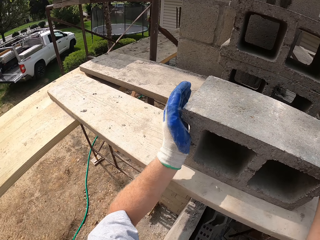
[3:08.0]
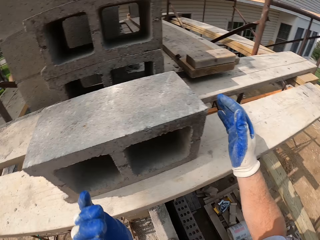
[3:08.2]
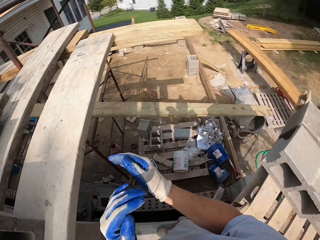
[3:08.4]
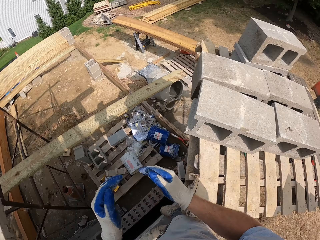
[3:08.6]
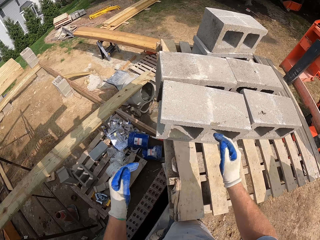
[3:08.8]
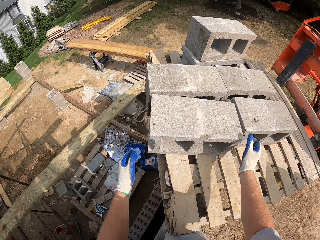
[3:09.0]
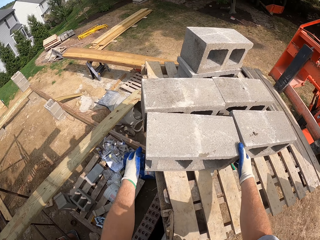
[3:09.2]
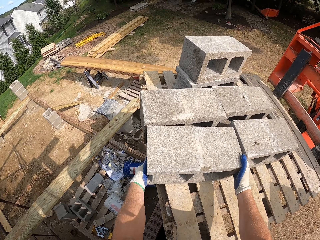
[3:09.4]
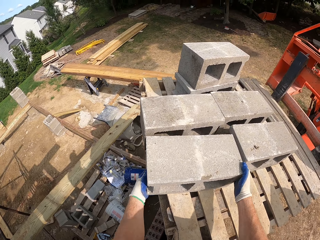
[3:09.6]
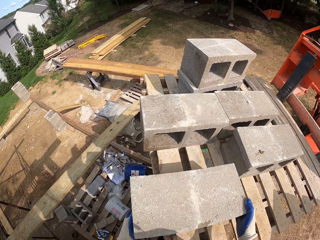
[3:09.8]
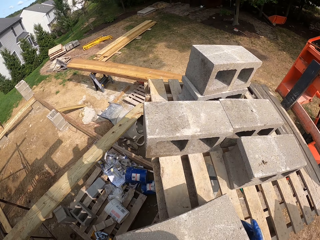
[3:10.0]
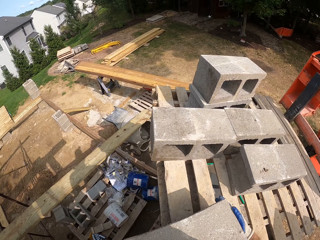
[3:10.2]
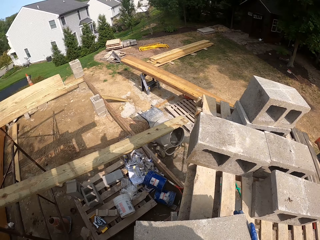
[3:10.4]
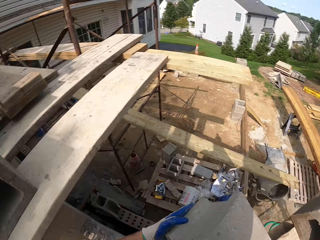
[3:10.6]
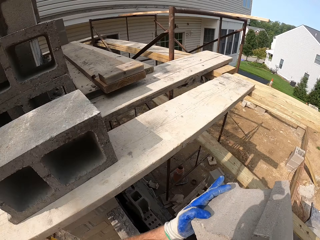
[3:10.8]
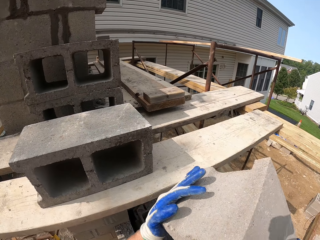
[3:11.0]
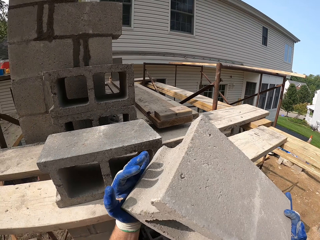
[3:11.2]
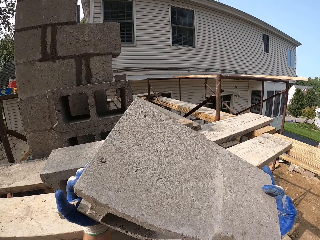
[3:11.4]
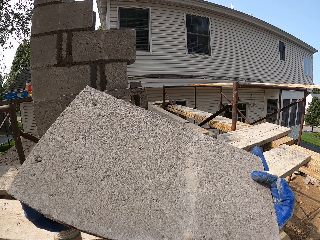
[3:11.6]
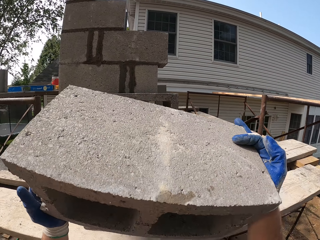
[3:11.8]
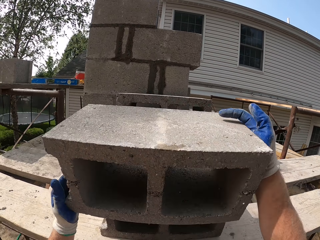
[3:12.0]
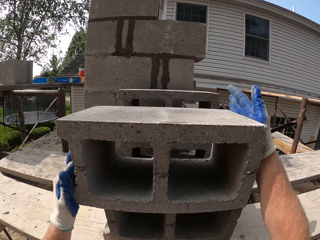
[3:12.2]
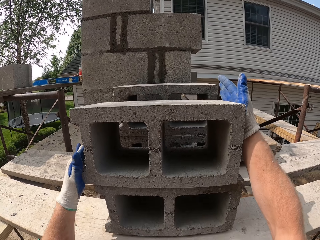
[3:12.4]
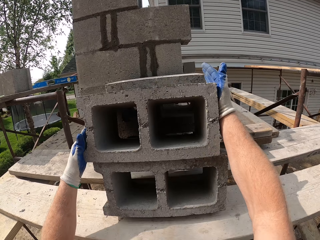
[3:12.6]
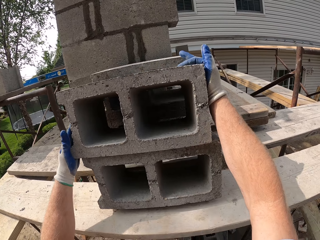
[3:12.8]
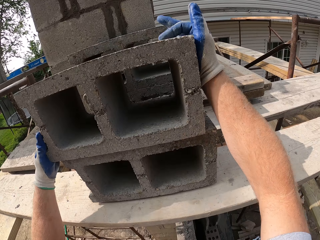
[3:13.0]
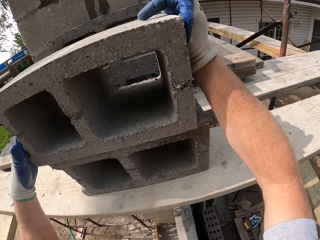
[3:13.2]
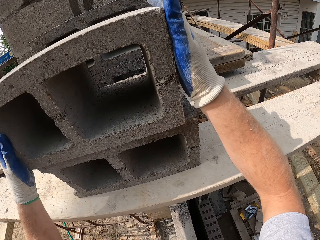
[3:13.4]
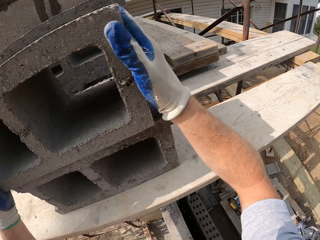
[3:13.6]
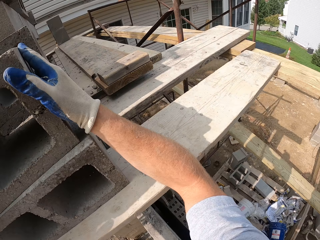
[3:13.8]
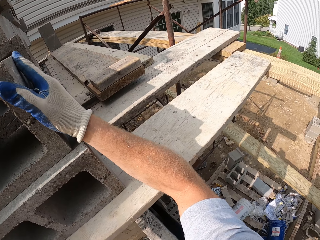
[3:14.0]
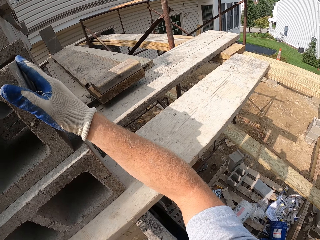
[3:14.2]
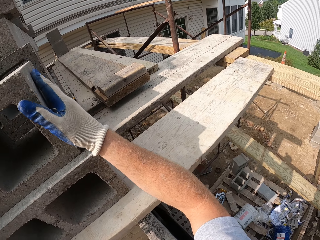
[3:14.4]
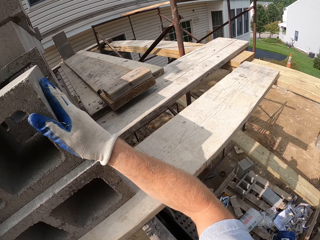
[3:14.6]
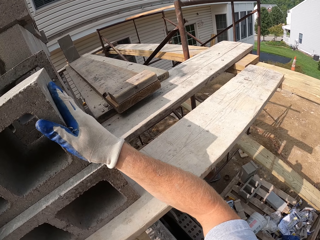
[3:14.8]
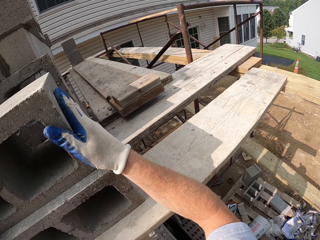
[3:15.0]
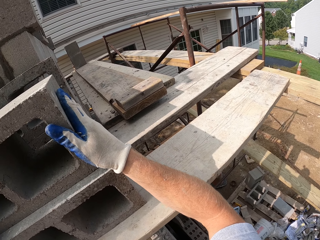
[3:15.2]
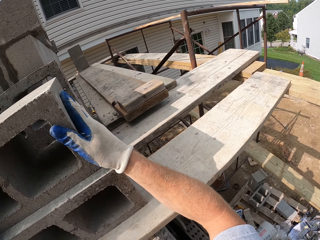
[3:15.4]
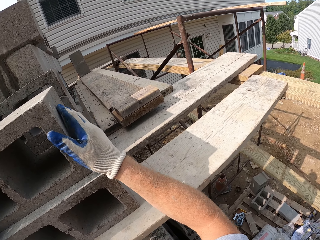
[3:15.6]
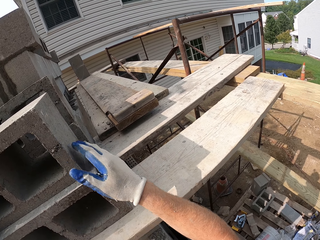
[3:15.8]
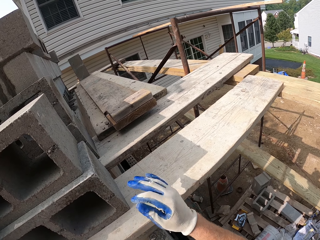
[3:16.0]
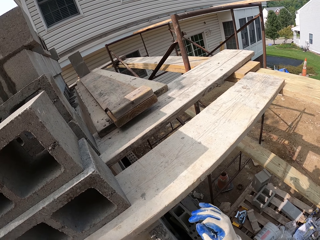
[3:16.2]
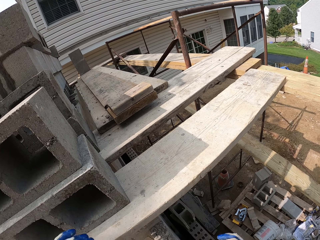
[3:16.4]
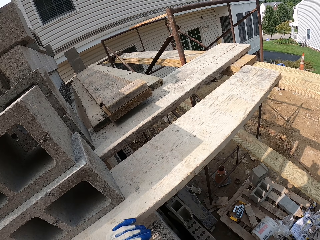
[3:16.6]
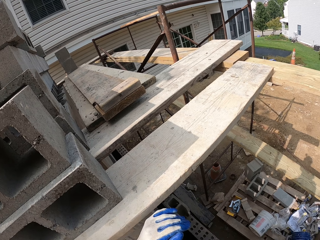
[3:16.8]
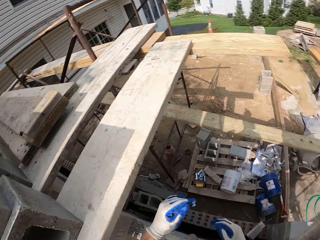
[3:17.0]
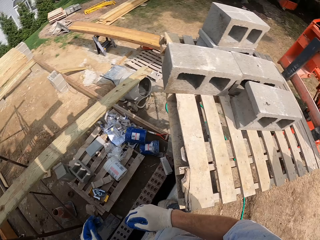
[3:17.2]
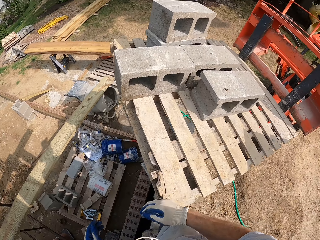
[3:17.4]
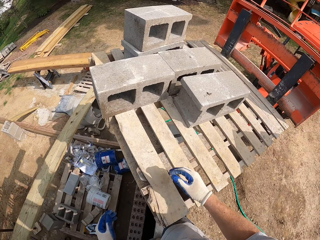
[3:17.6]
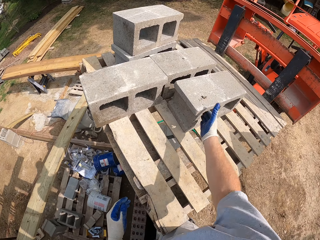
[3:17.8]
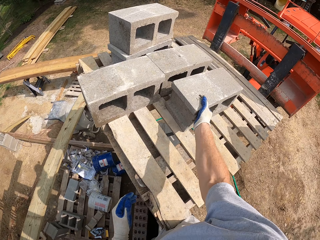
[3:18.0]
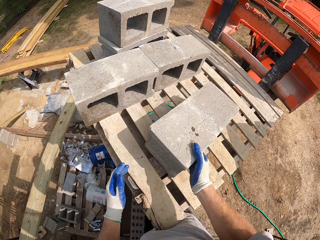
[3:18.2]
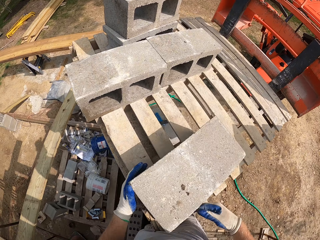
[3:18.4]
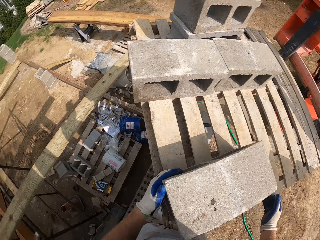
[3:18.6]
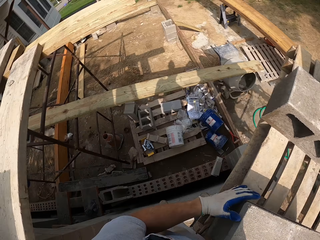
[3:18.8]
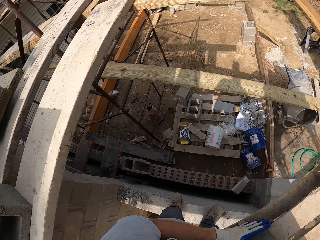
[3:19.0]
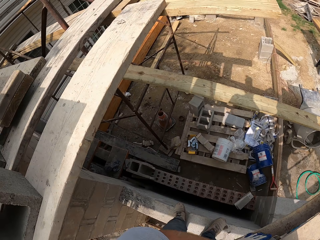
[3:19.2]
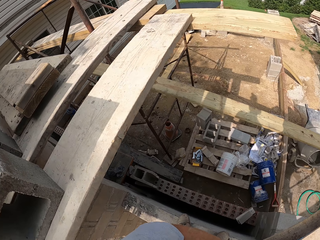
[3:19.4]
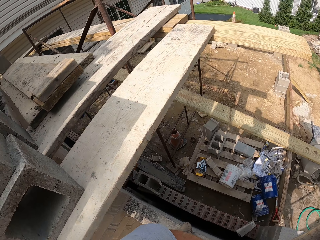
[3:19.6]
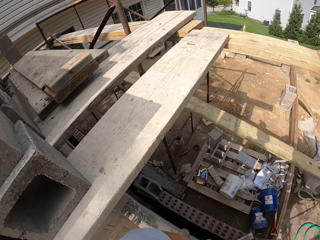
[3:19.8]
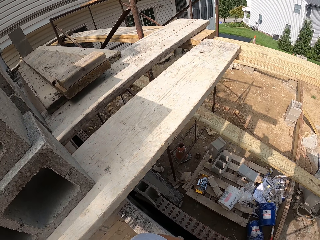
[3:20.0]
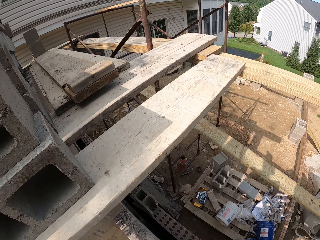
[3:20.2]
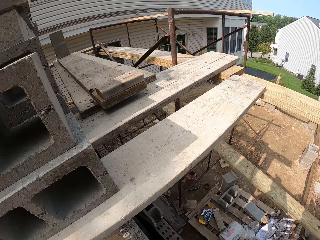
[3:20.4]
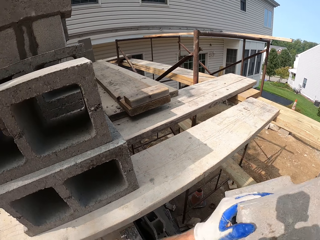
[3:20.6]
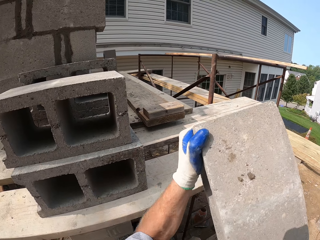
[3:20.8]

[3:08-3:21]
The camera wearer drops the block on the wood. They pick another block on the pallet. They drop the block on the block on the wood. They pick another block on the pallet.

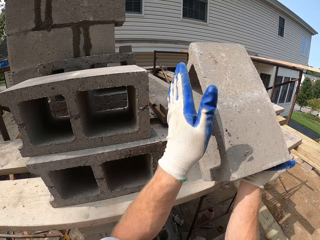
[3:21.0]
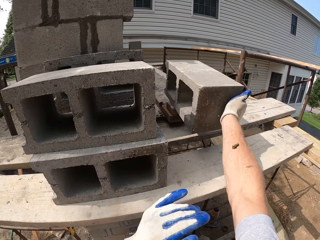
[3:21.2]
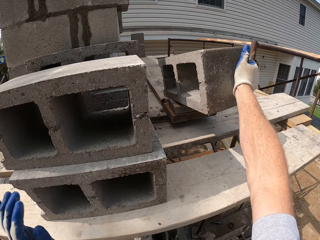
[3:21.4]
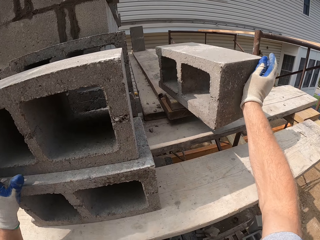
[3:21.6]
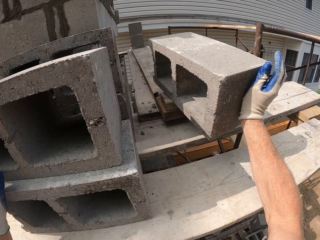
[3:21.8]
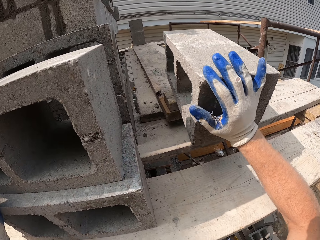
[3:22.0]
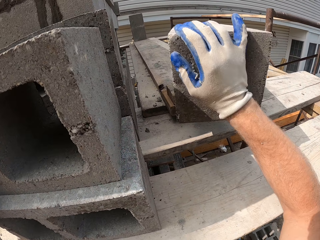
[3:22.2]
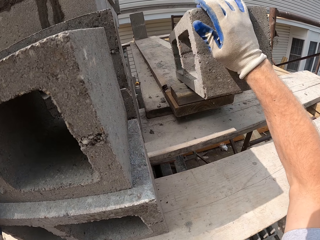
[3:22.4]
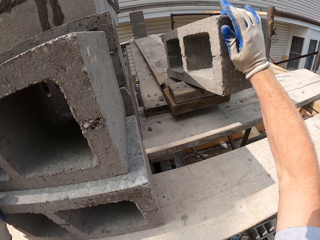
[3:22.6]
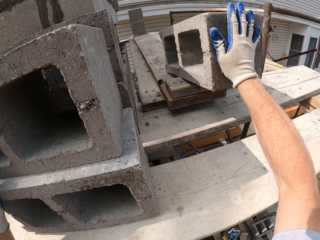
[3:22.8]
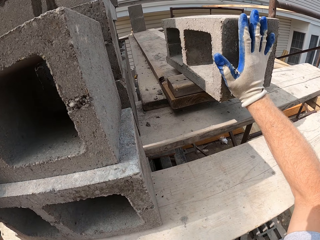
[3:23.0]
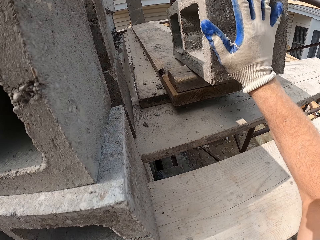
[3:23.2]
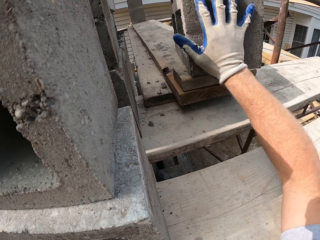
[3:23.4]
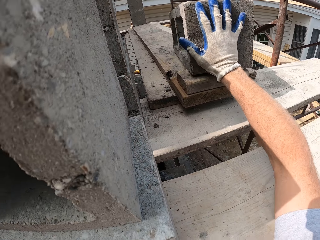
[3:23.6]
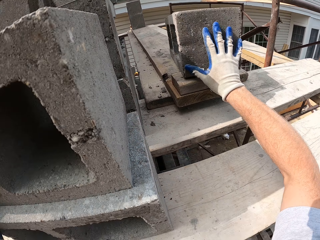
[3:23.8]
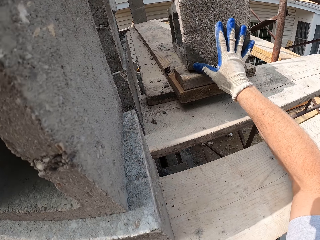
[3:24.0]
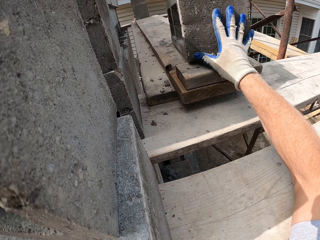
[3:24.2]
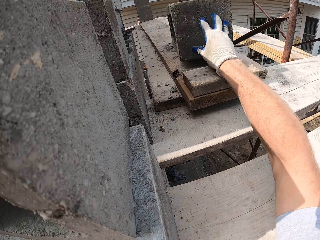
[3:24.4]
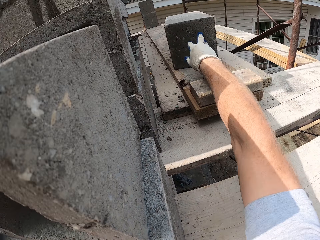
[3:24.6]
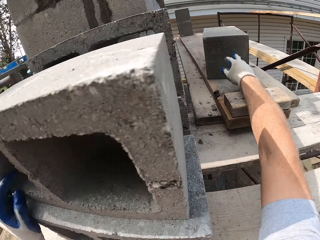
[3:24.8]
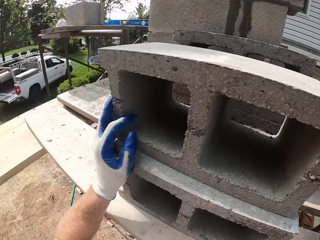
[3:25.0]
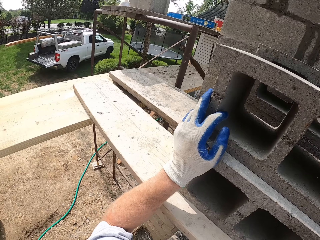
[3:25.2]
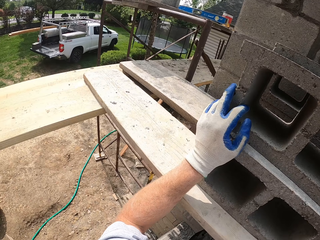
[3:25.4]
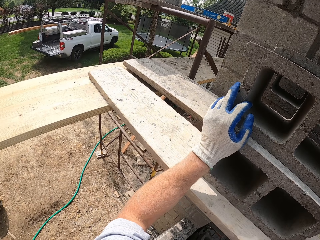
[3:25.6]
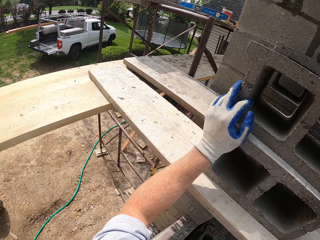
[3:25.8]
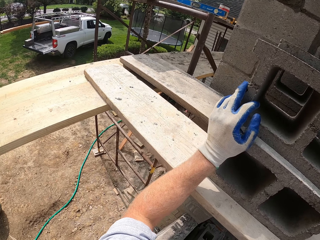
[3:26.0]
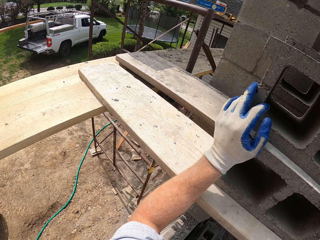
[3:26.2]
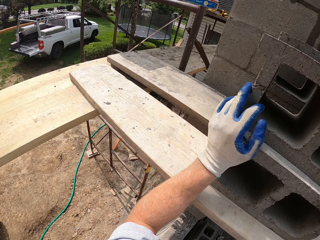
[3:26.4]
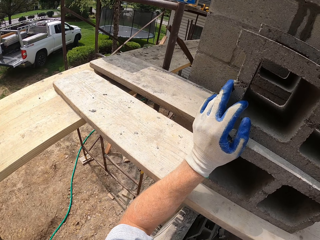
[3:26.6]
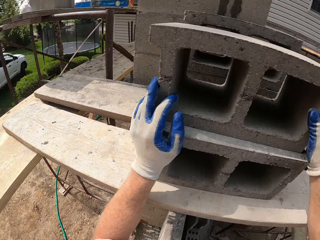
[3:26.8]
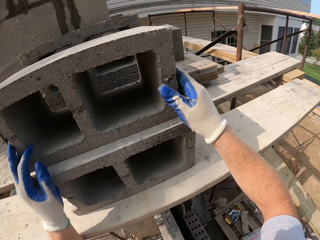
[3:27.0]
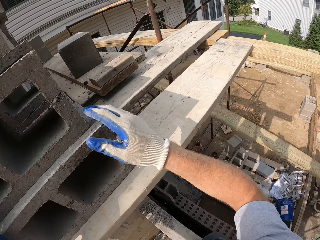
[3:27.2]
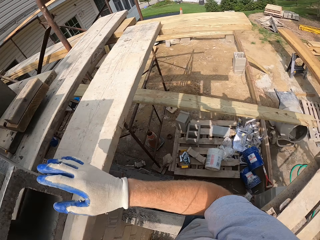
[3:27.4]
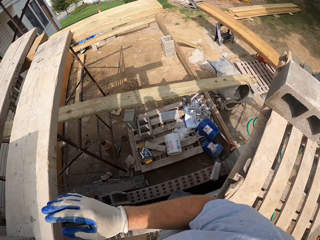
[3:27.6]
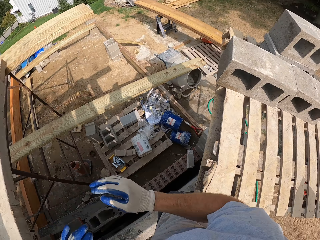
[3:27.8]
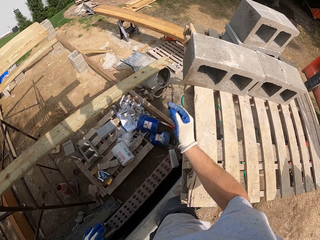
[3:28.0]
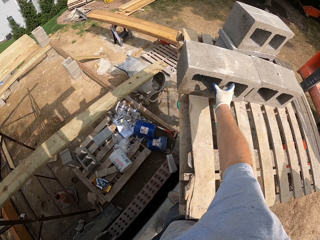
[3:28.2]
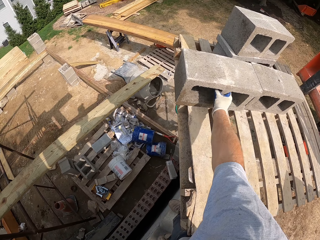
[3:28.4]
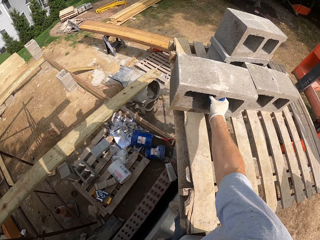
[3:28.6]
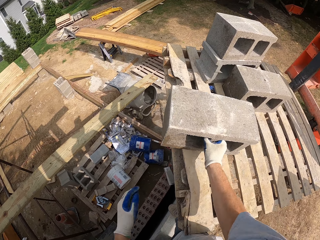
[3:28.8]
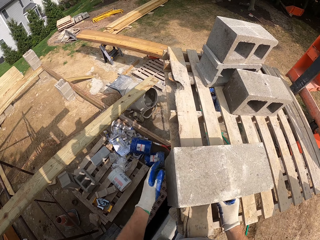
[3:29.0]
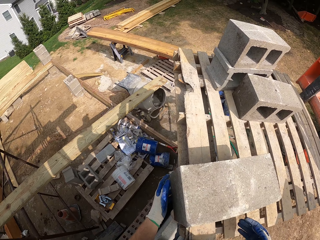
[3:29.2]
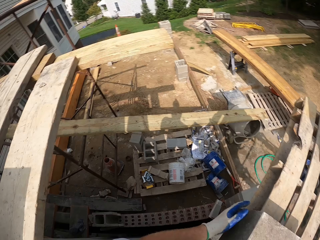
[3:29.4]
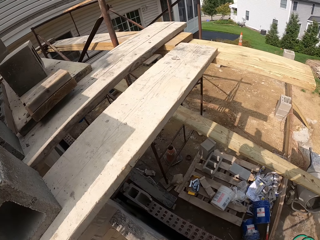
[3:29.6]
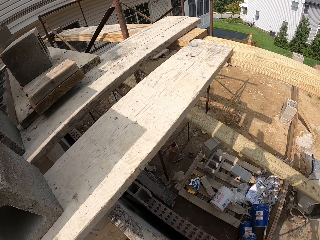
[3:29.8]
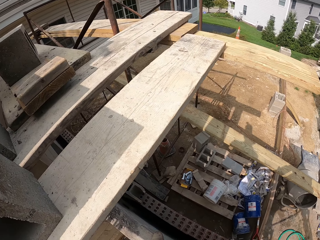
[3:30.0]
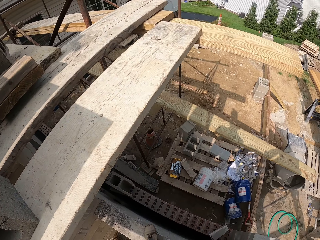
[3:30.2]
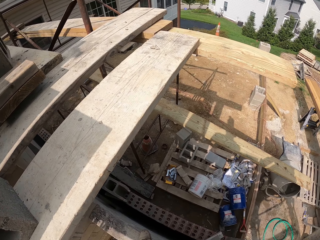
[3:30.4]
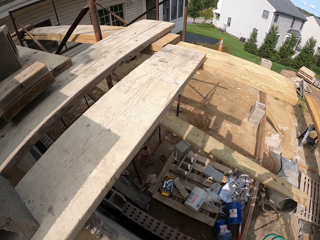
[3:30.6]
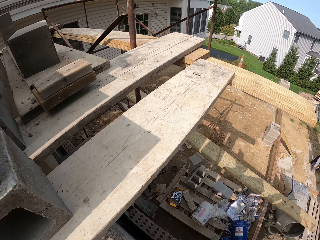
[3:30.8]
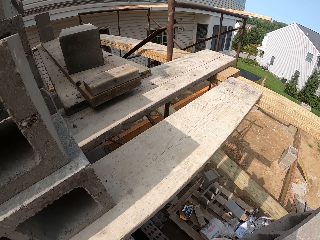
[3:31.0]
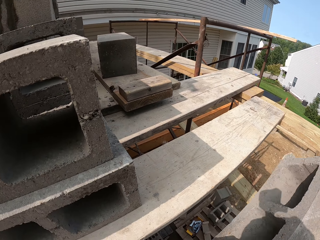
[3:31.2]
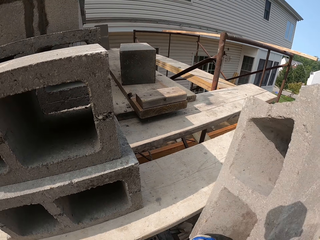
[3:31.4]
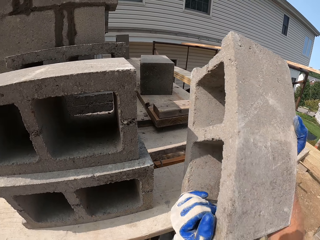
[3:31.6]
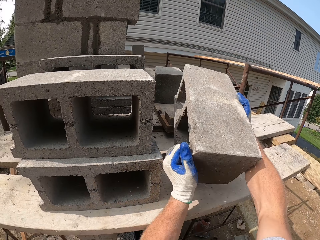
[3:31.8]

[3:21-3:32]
The camera wearer drops the block or brick on the wood. They pick another block on the pallet. They put the brick on the wooden pieces.
